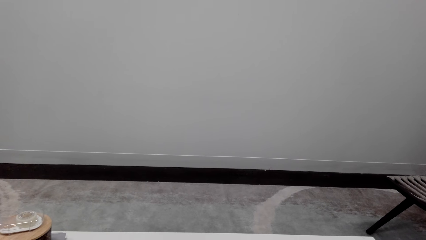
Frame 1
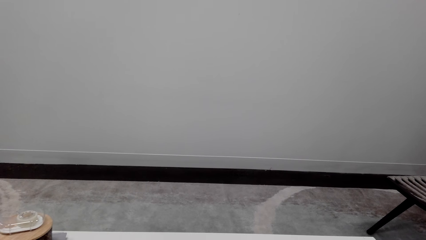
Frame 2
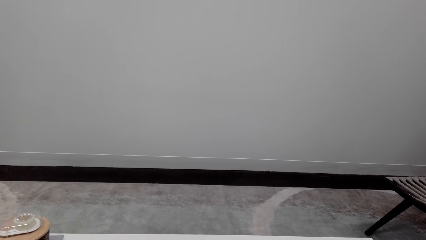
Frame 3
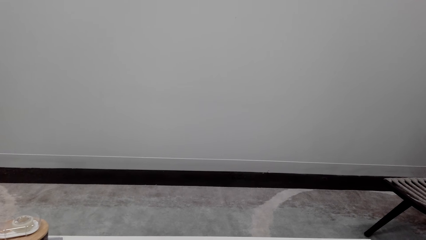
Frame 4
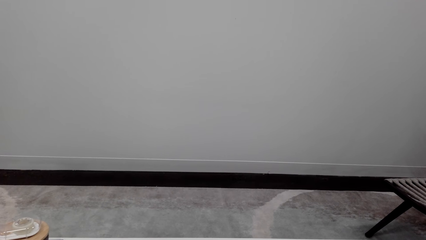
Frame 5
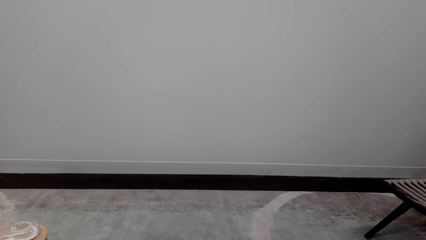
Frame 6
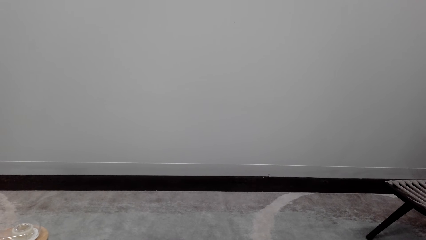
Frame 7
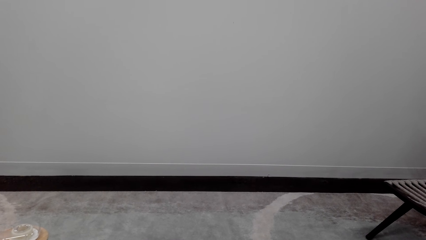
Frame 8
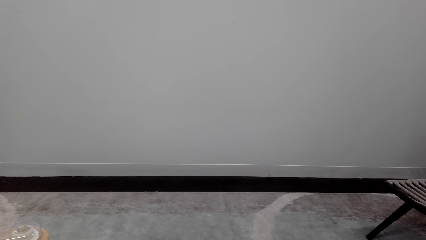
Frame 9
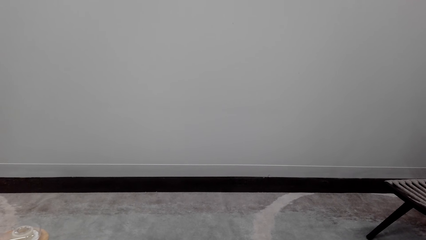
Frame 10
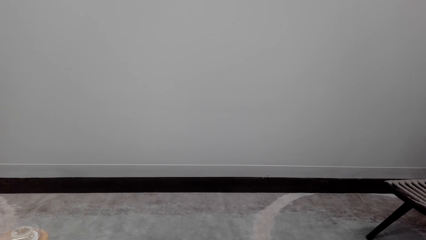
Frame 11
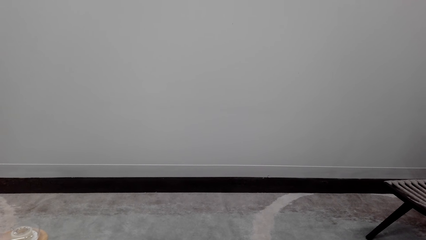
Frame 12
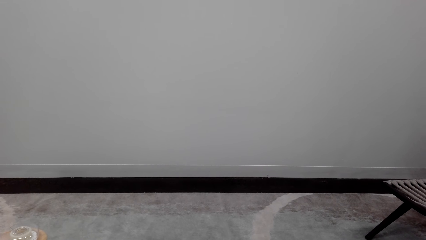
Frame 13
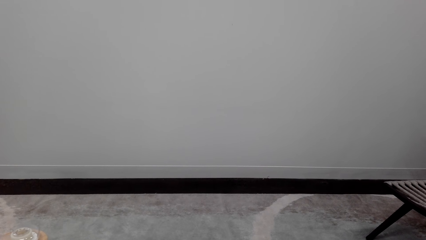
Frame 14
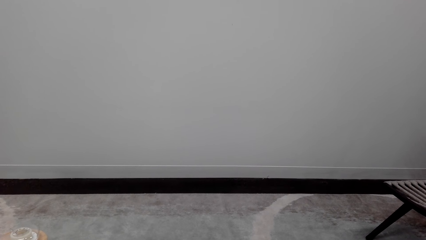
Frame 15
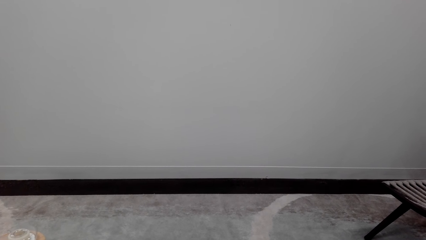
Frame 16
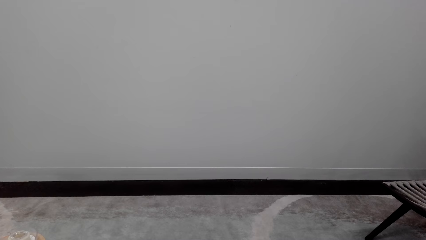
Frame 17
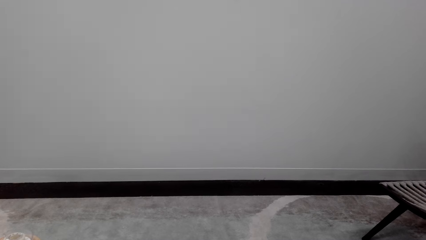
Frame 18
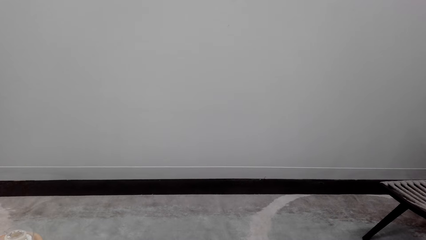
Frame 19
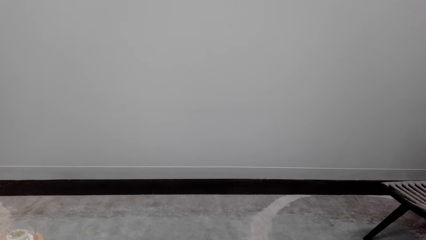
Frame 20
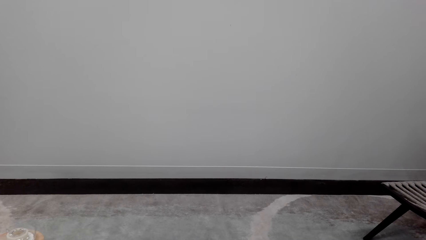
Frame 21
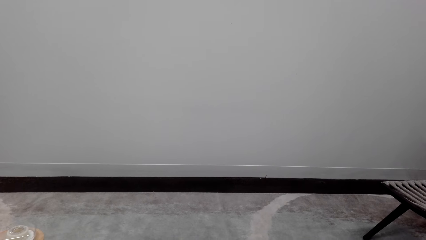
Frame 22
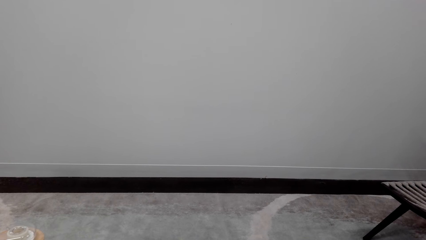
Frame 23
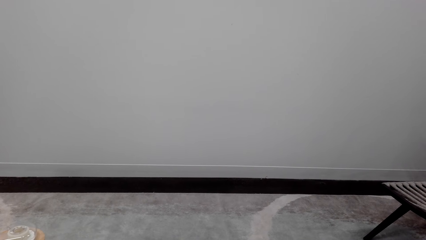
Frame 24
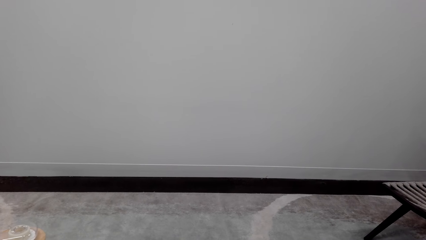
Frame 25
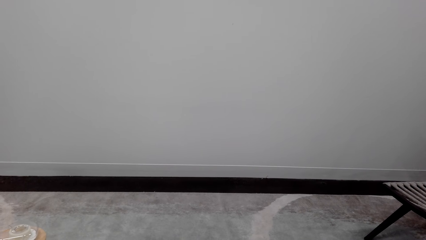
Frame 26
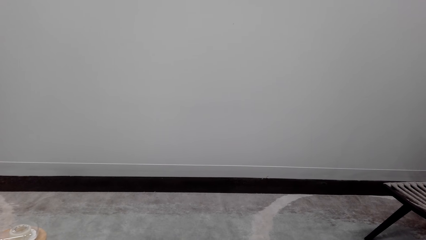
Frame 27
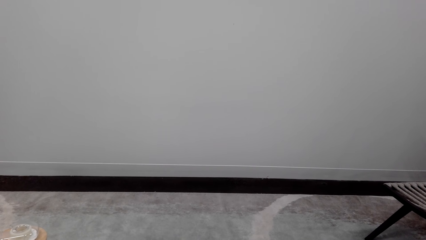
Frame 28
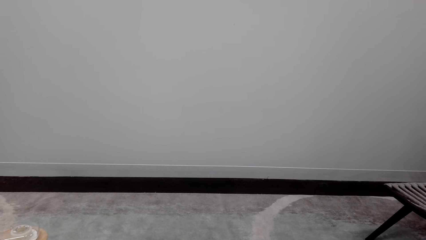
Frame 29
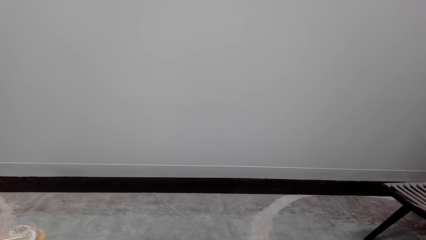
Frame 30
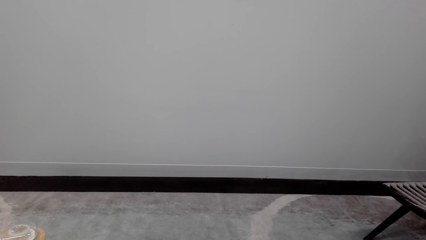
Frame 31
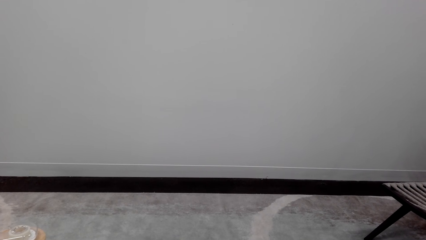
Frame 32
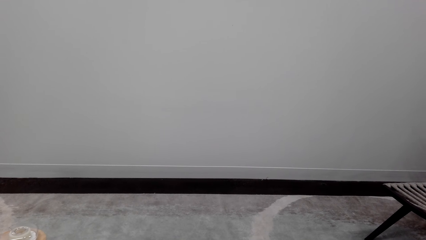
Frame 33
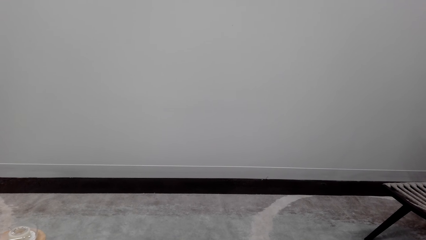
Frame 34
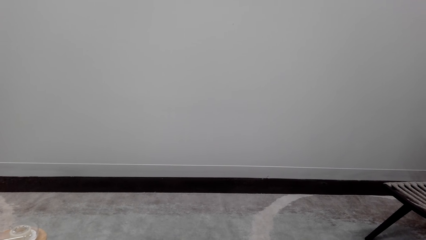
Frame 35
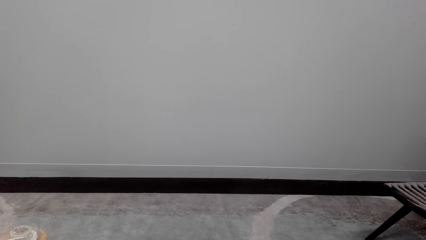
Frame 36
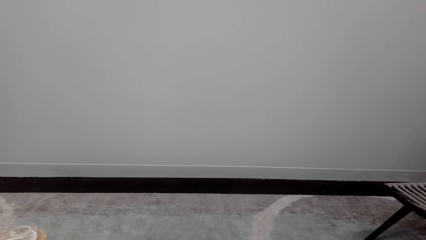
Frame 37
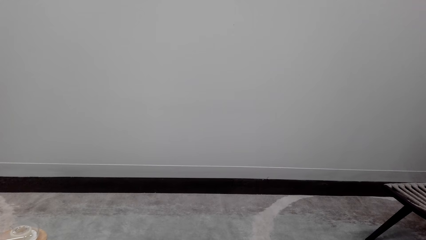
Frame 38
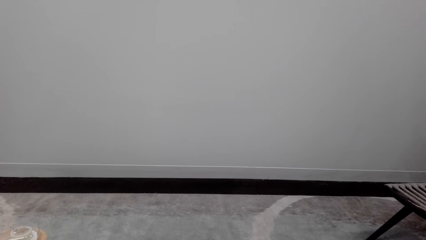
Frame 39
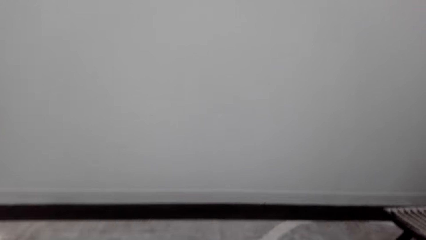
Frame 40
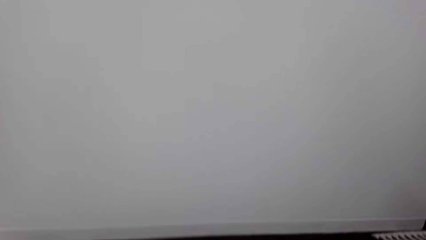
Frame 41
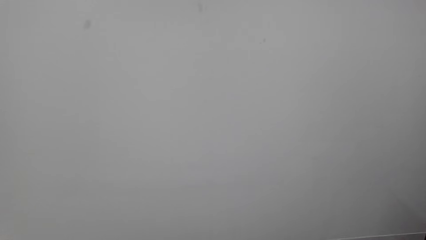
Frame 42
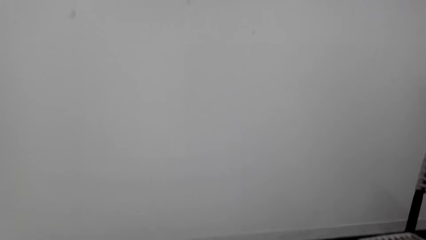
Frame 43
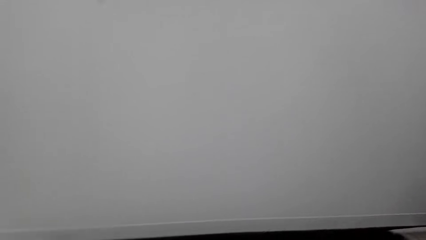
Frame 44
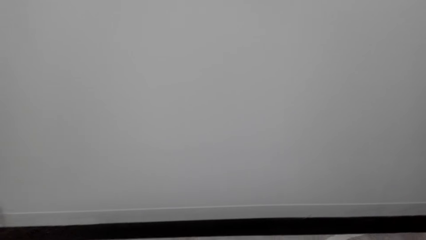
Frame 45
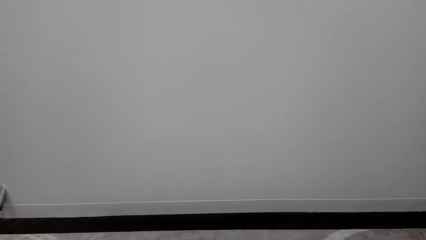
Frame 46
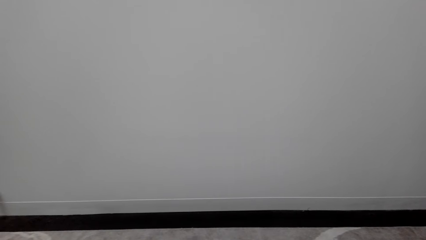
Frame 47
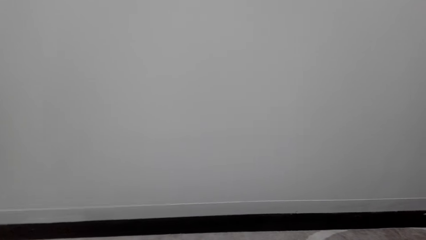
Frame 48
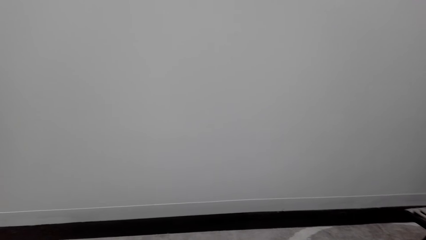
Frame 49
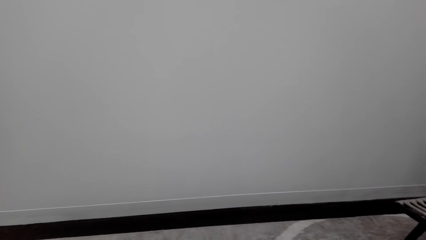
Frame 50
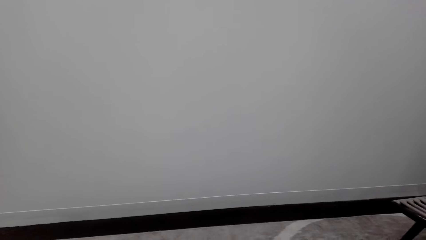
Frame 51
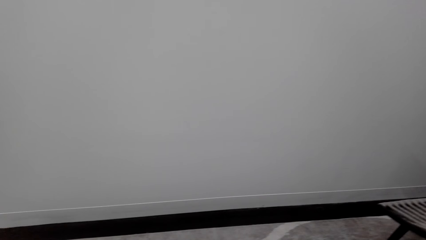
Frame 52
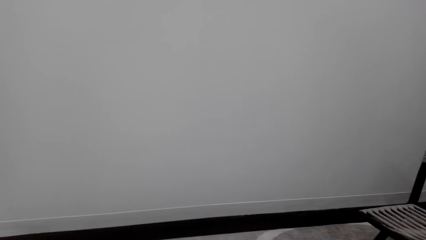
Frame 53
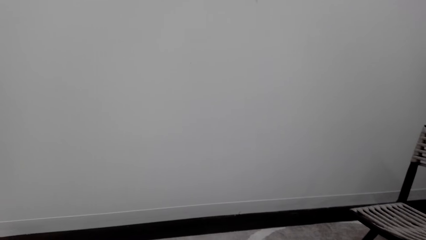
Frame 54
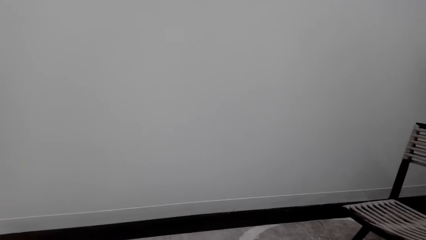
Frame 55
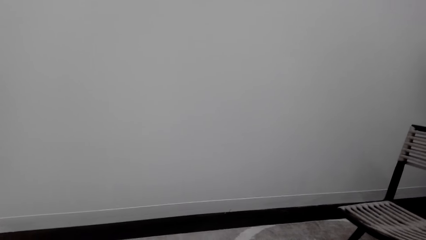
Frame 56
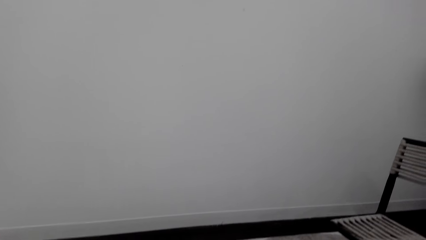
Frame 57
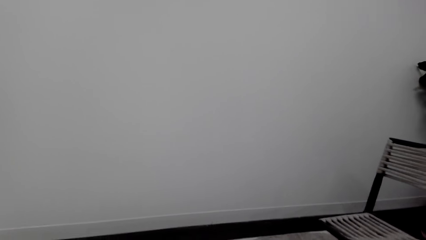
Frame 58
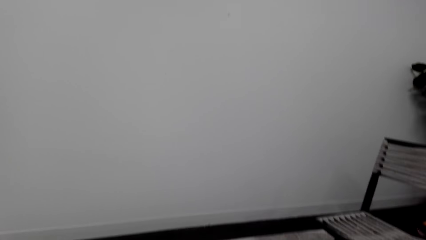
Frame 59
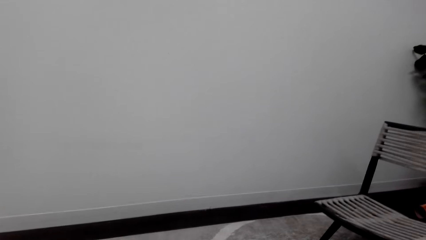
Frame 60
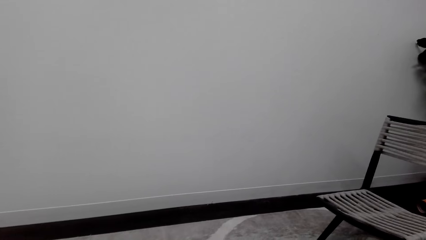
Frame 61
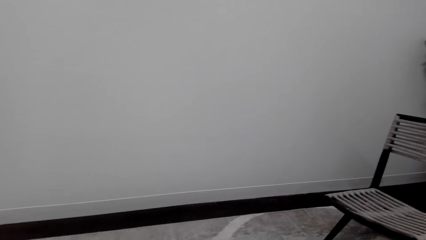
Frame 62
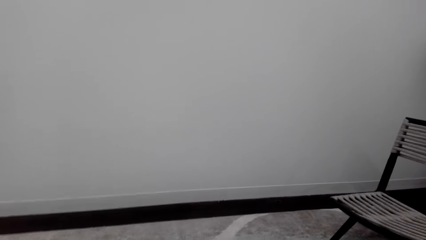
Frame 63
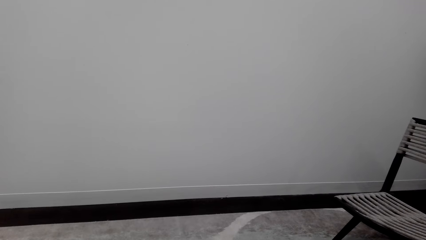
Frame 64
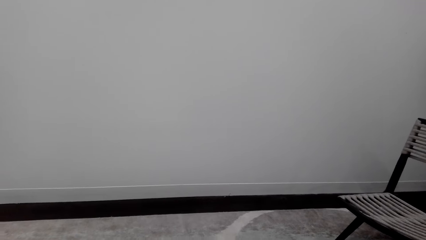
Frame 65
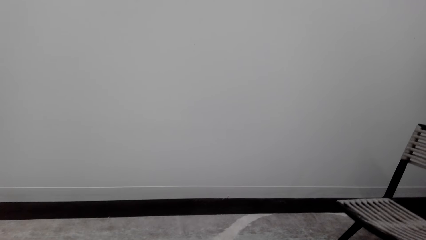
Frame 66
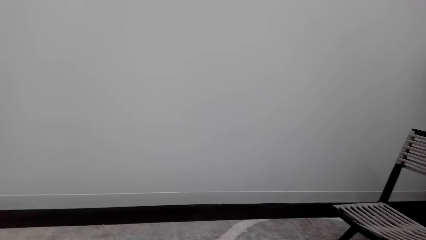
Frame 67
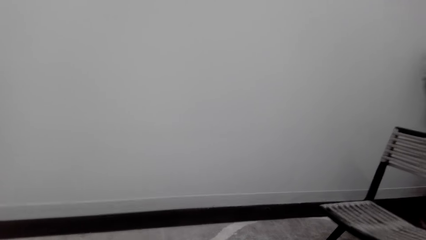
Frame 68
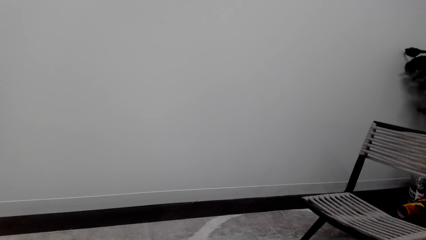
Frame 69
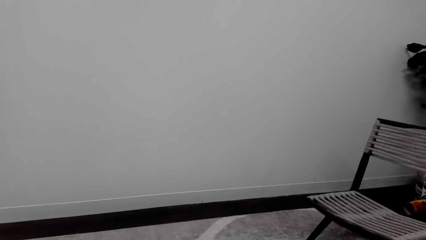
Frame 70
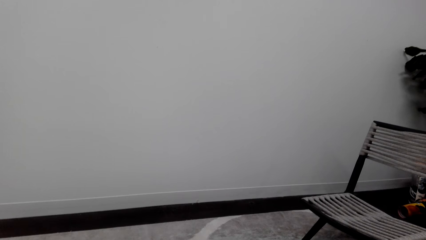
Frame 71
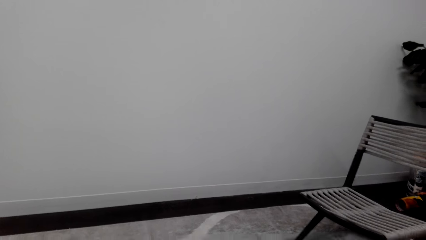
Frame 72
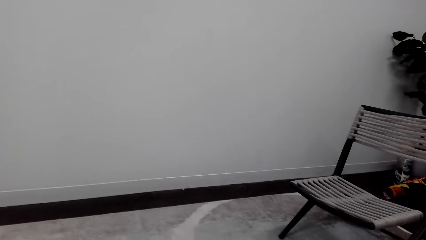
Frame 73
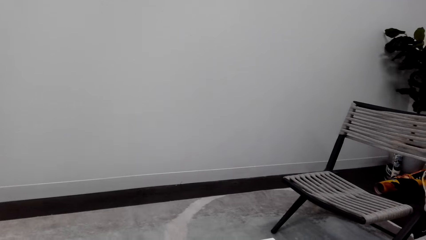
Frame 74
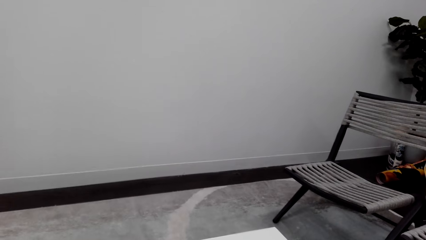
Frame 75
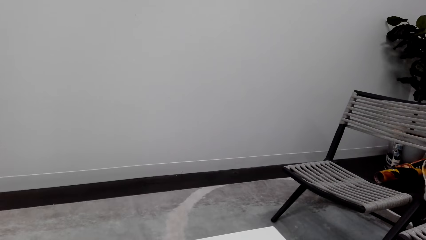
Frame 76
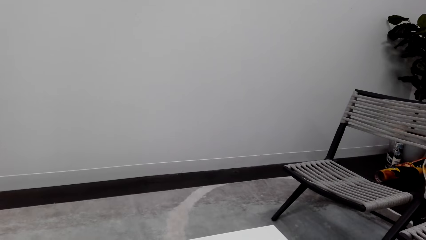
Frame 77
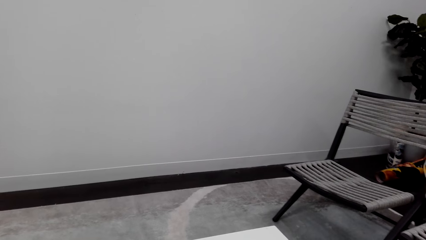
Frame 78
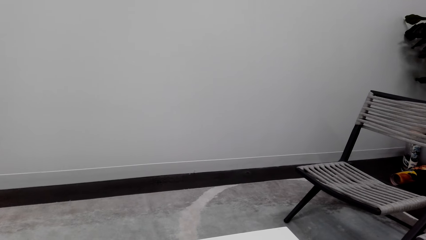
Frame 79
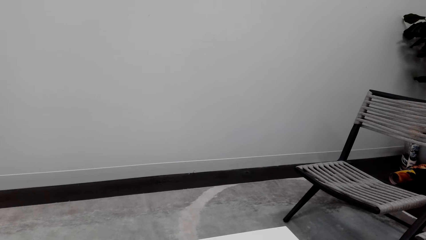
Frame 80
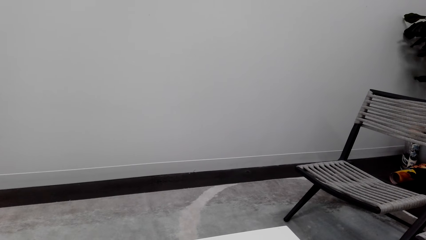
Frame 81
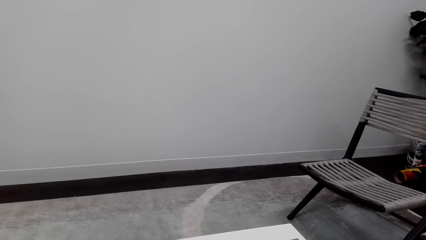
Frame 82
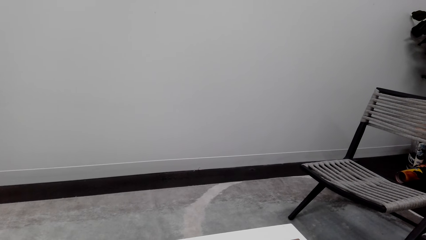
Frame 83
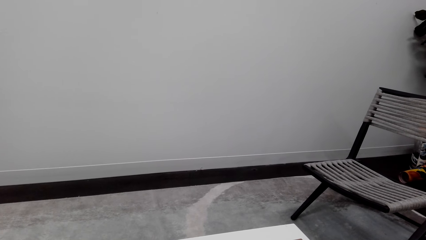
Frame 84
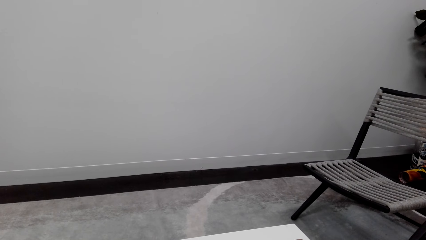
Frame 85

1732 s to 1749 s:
The camera wearer talks over the phone. They look around a room. They talk over the phone.
